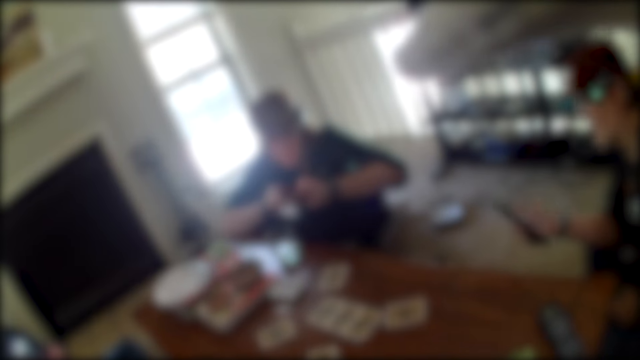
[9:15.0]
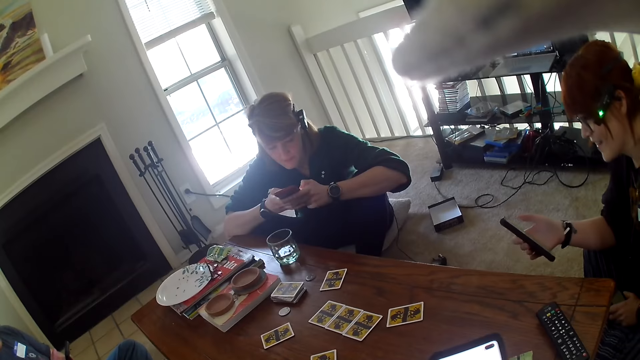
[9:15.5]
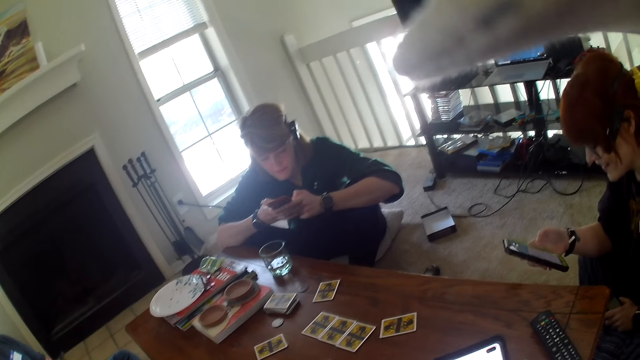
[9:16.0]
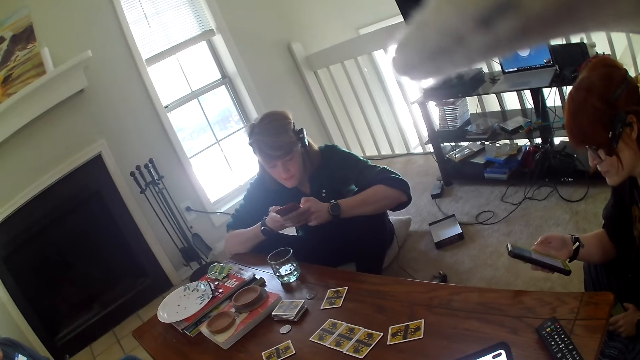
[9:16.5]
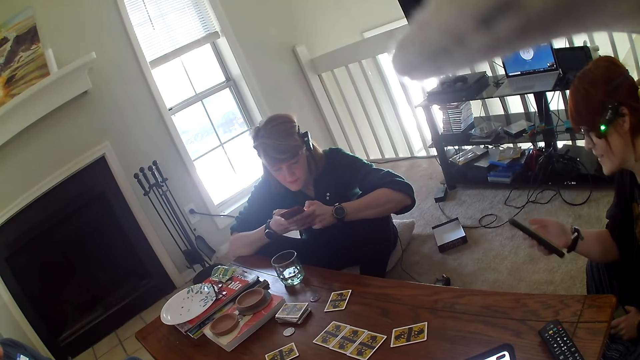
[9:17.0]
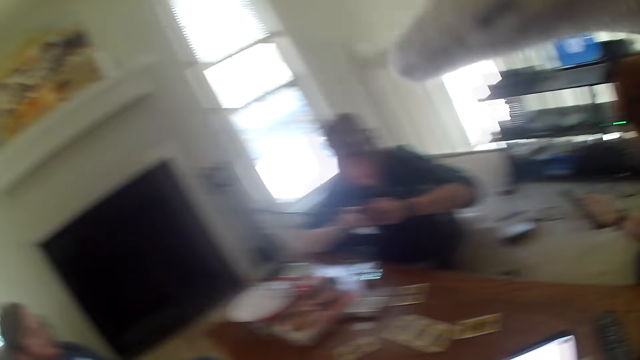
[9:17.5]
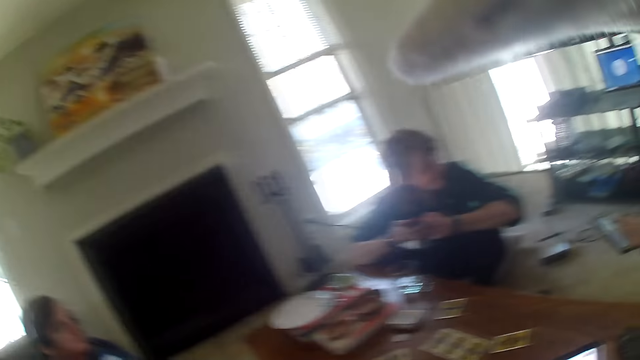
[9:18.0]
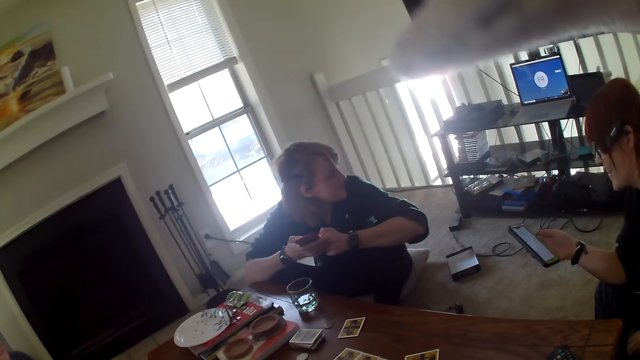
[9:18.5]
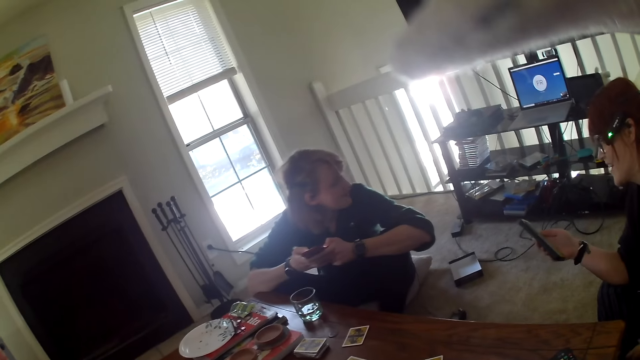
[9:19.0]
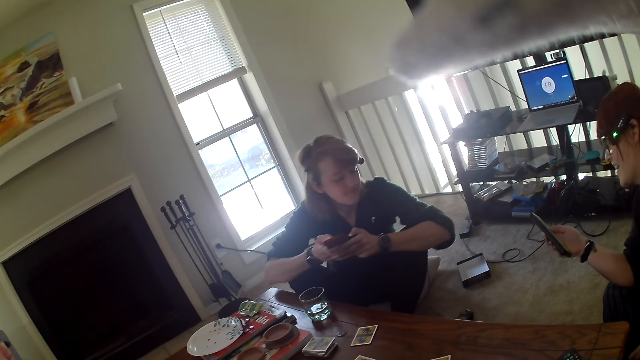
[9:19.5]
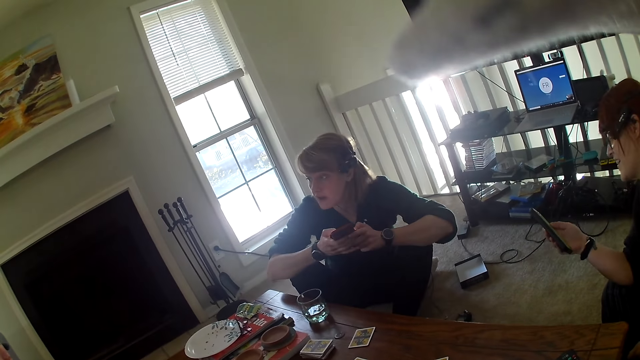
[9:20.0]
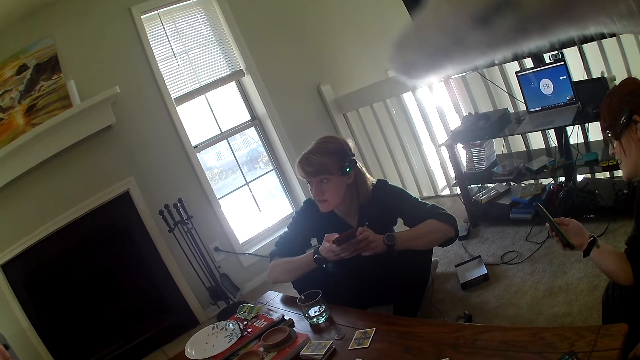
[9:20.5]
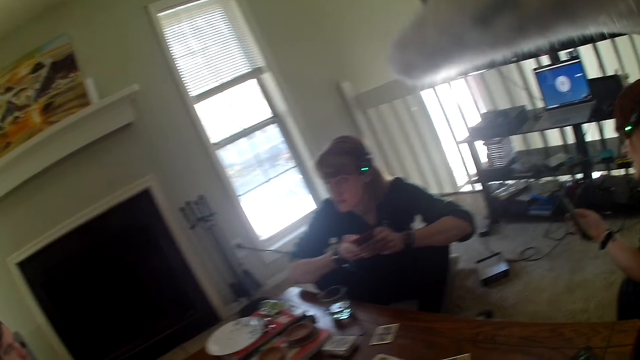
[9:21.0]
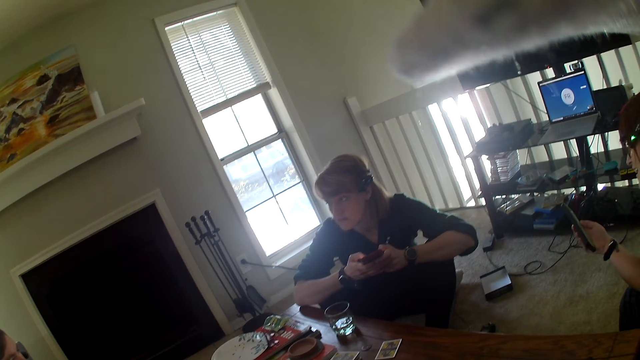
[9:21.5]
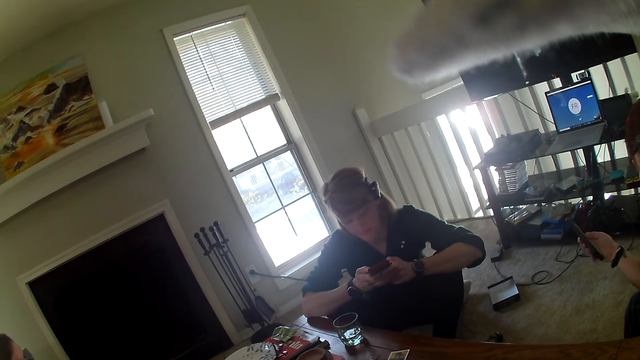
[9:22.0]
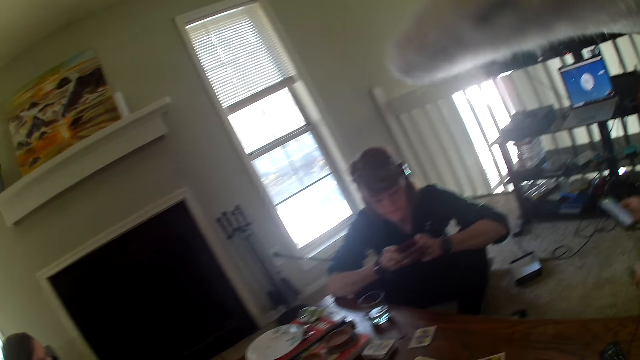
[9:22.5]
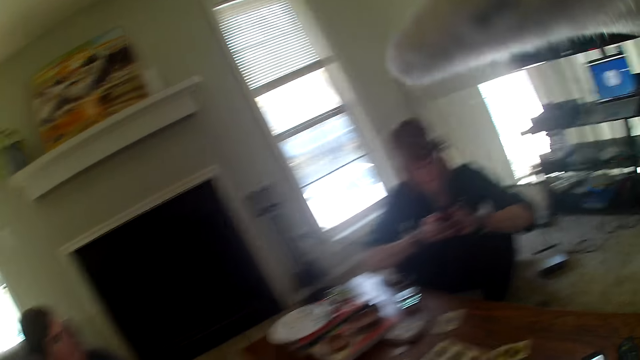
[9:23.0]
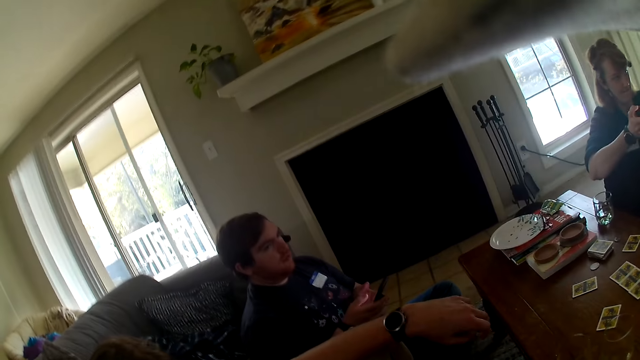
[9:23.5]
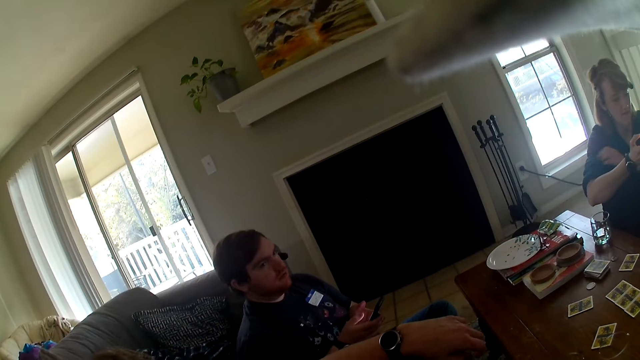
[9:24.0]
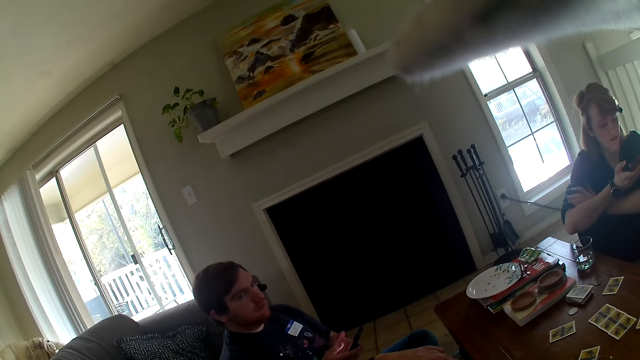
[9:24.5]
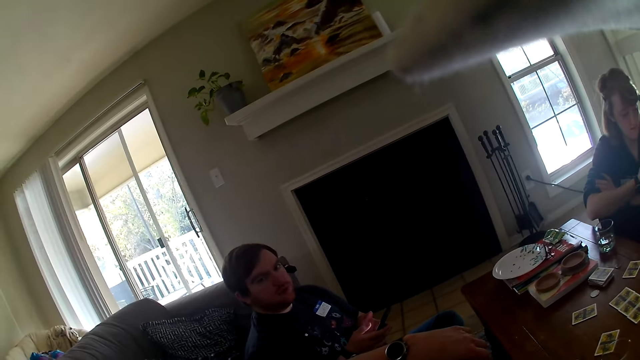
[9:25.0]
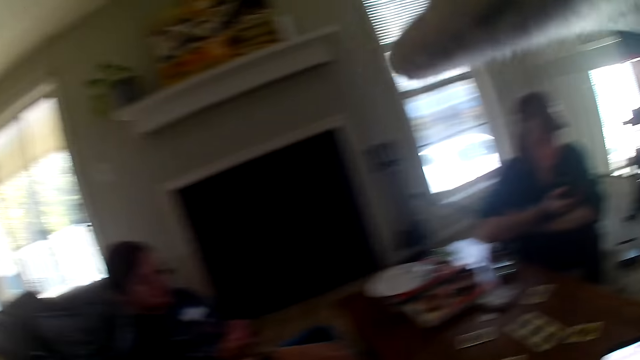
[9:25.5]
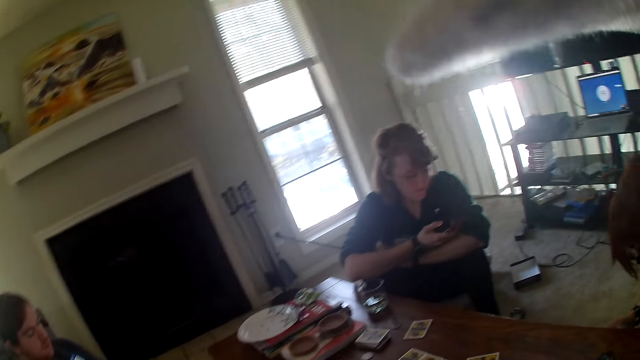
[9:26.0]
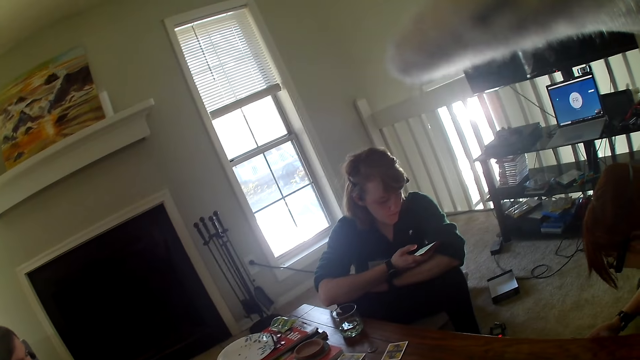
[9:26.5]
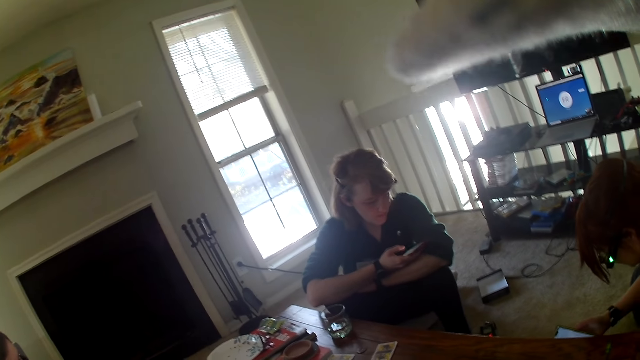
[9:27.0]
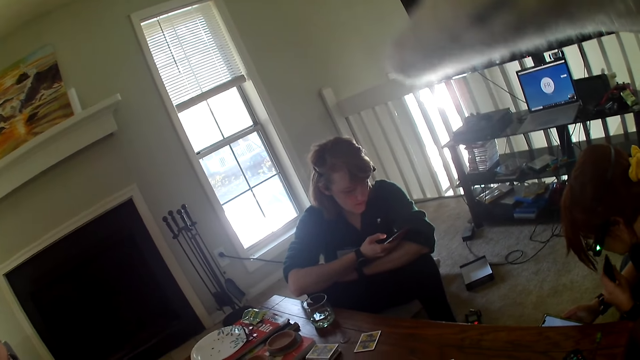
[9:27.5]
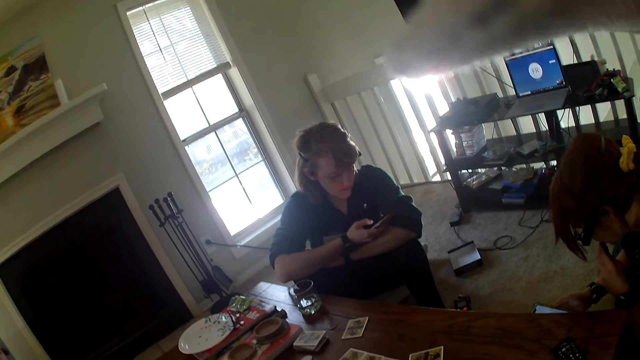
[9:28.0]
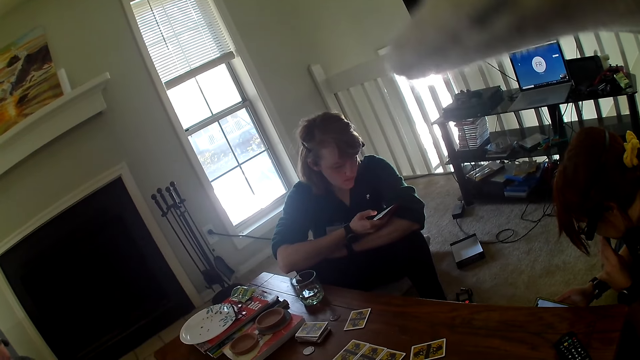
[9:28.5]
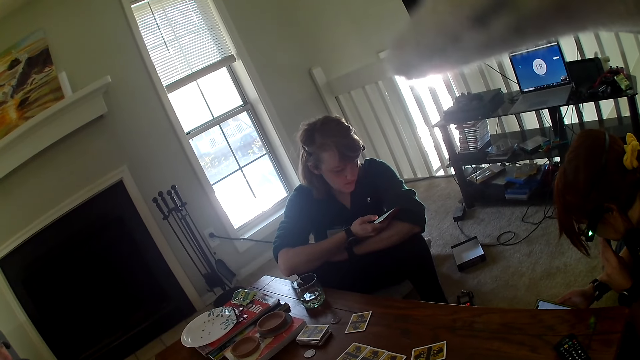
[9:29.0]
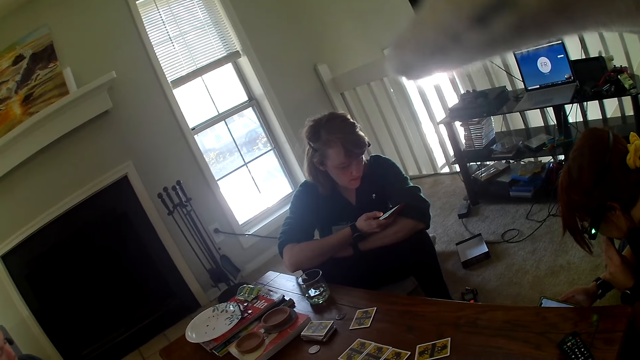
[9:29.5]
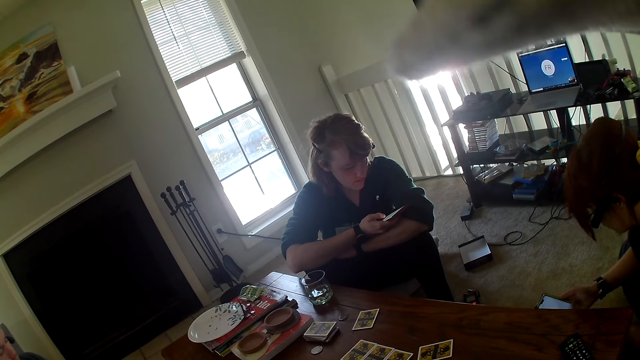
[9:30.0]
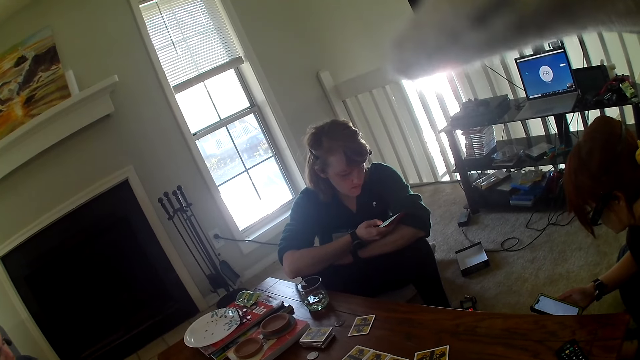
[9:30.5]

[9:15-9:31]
A person sits across the room. The camera wearer stares at a woman. They look around. The woman uses the phone. Another person sits next to the camera wearer. The camera wearer stares at a man. The woman uses the phone.

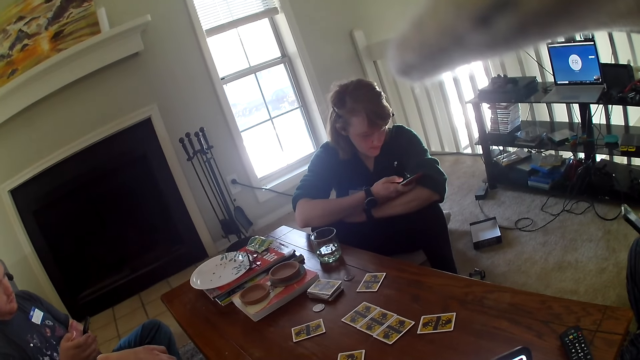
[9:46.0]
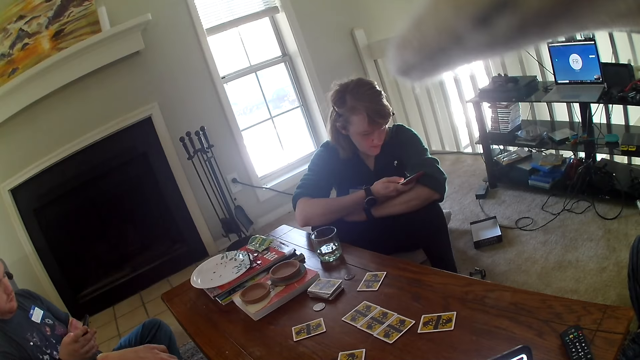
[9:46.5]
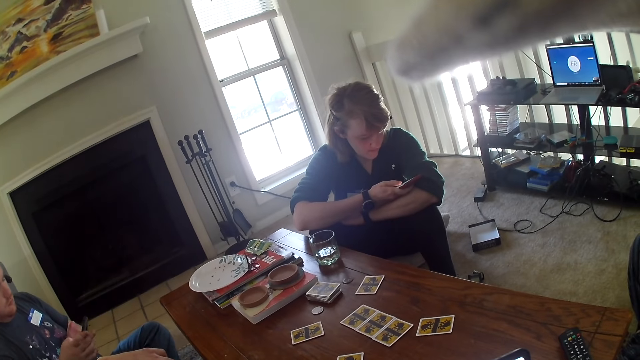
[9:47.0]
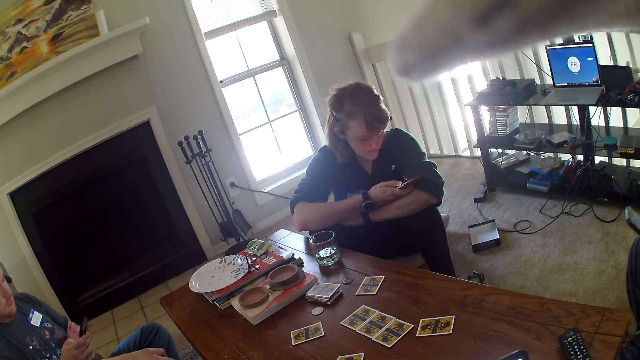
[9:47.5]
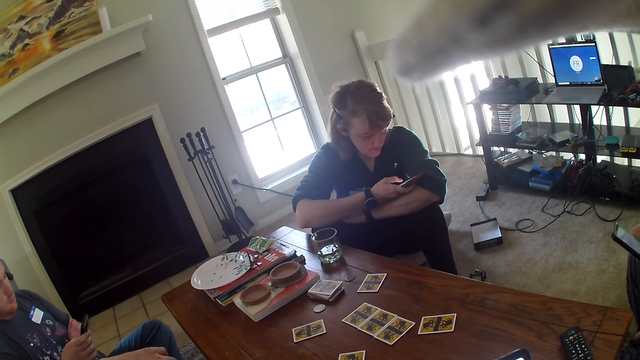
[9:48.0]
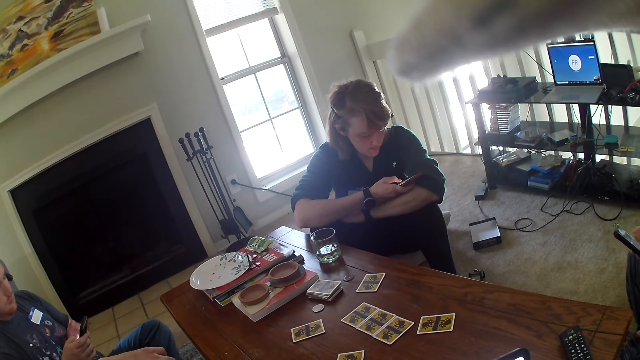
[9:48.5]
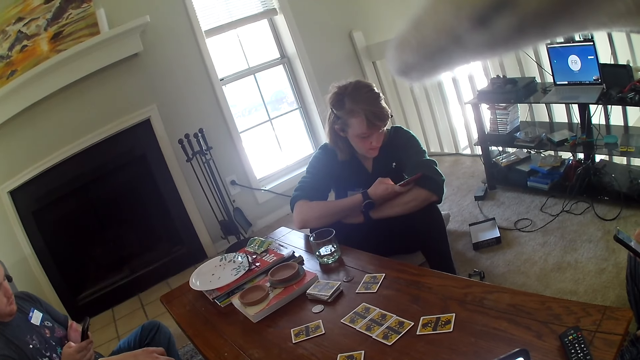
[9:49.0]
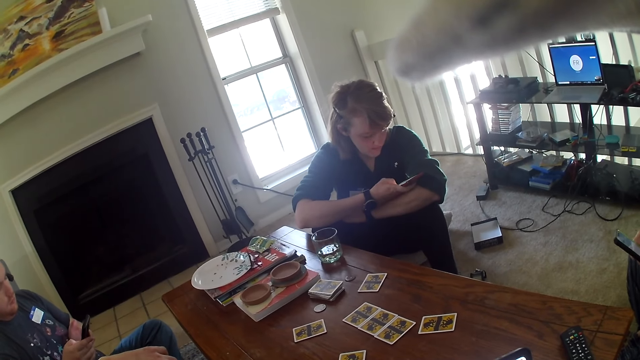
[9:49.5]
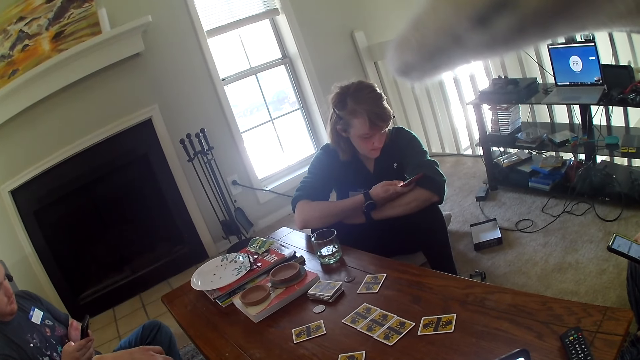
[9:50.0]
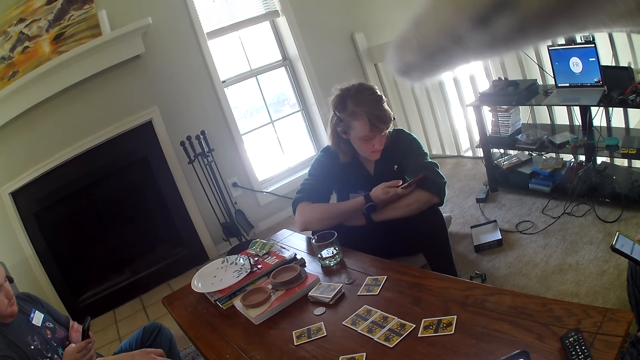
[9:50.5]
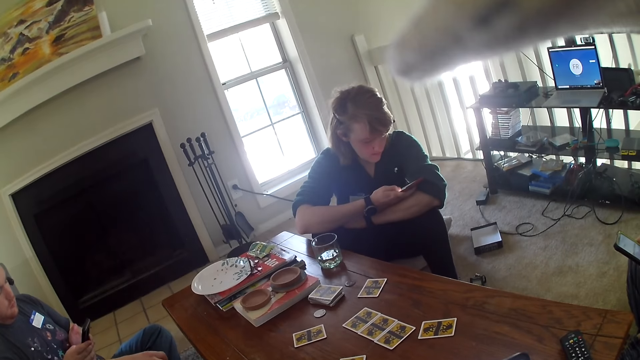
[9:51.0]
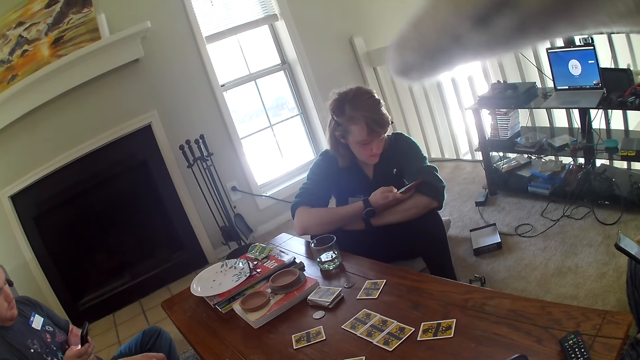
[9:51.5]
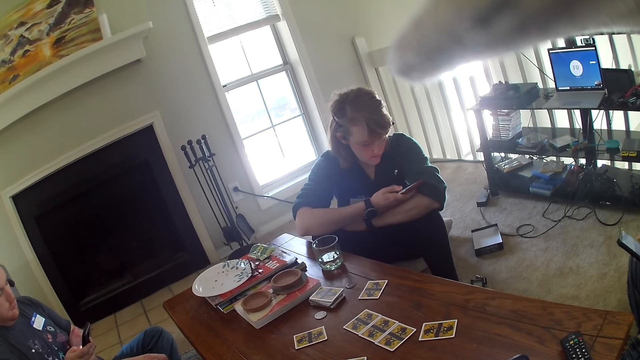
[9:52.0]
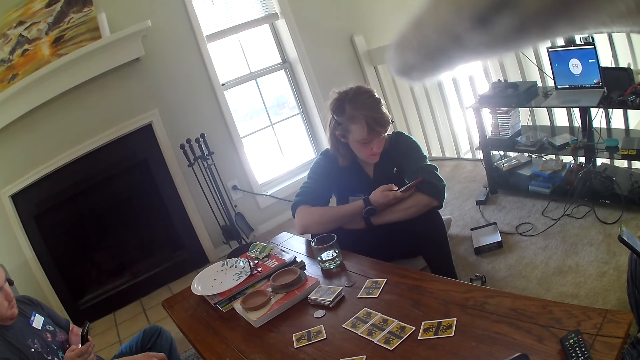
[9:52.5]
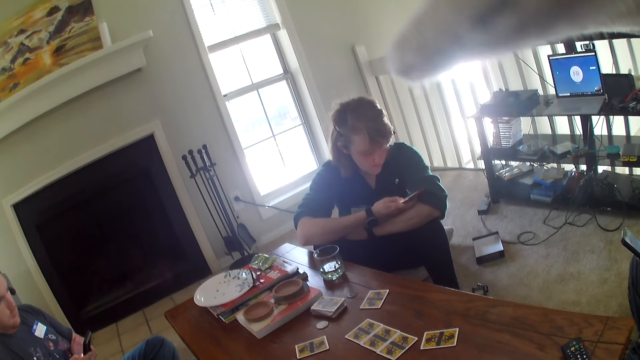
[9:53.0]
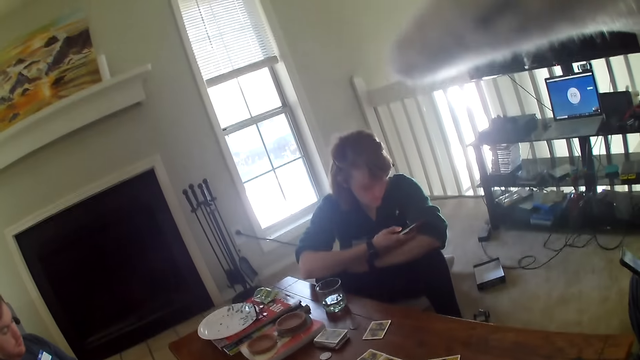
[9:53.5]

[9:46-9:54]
A person scrolls the phone.
